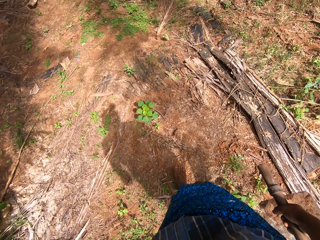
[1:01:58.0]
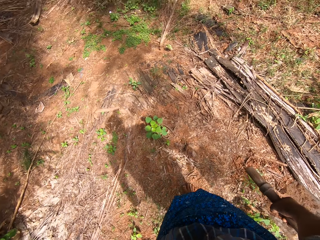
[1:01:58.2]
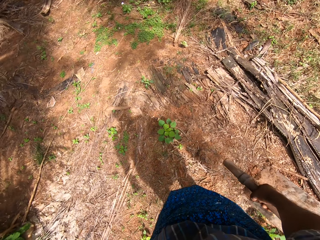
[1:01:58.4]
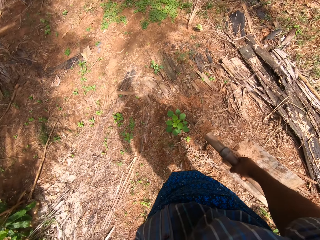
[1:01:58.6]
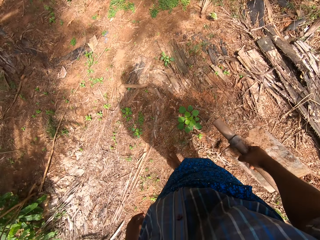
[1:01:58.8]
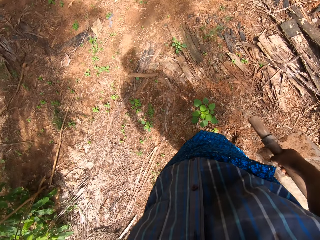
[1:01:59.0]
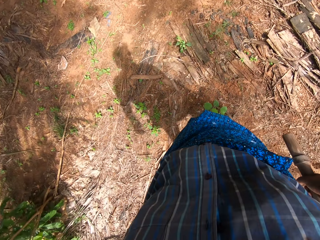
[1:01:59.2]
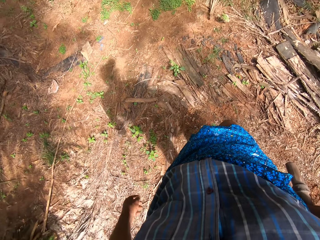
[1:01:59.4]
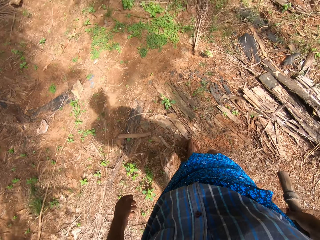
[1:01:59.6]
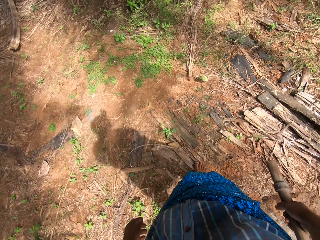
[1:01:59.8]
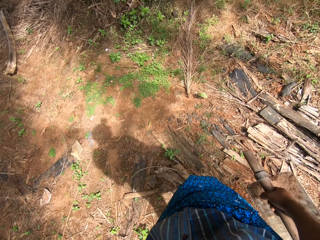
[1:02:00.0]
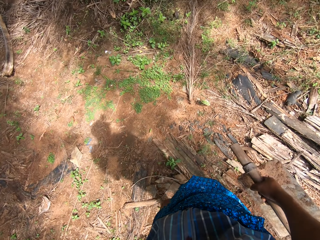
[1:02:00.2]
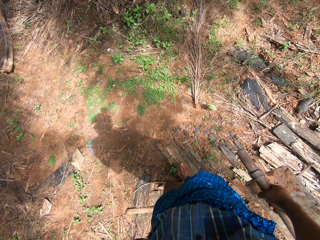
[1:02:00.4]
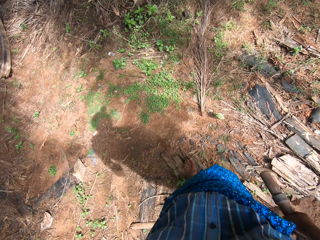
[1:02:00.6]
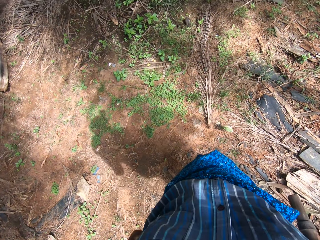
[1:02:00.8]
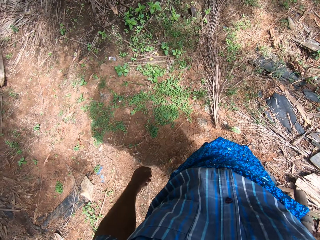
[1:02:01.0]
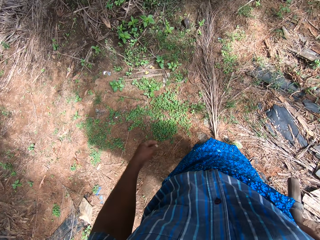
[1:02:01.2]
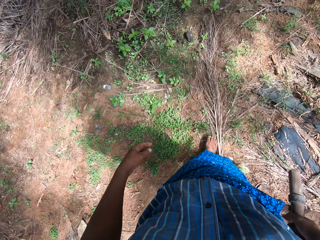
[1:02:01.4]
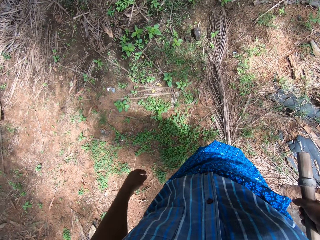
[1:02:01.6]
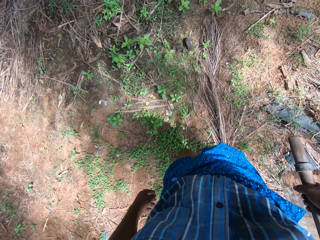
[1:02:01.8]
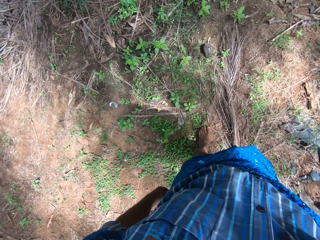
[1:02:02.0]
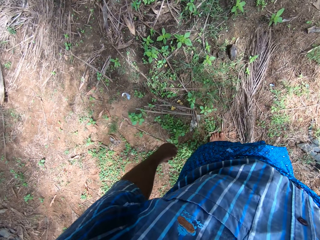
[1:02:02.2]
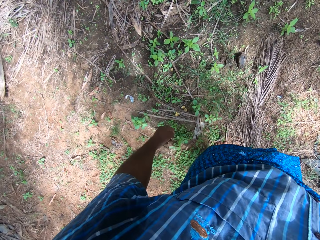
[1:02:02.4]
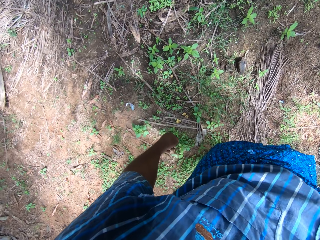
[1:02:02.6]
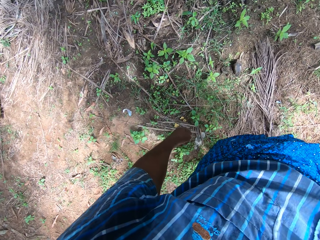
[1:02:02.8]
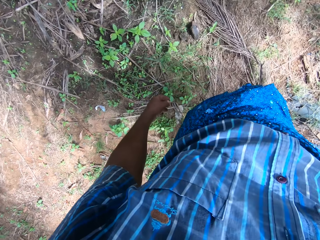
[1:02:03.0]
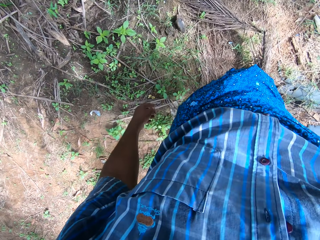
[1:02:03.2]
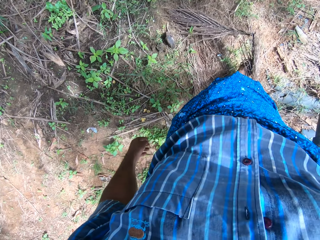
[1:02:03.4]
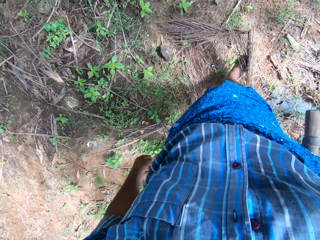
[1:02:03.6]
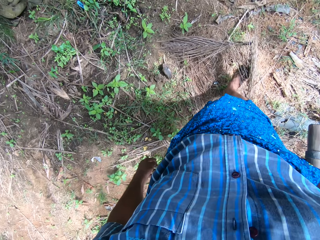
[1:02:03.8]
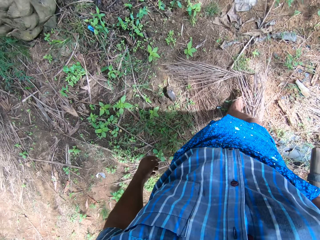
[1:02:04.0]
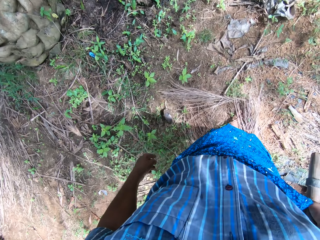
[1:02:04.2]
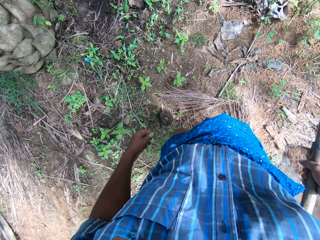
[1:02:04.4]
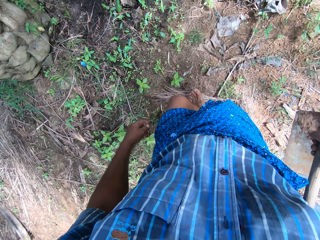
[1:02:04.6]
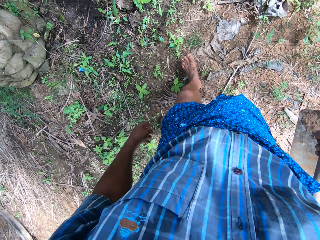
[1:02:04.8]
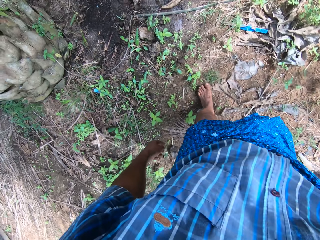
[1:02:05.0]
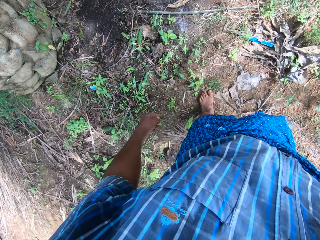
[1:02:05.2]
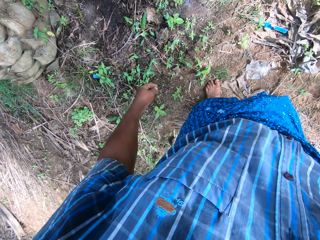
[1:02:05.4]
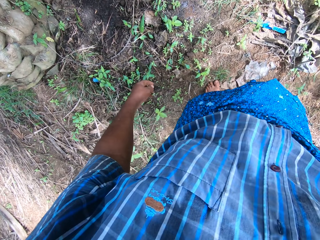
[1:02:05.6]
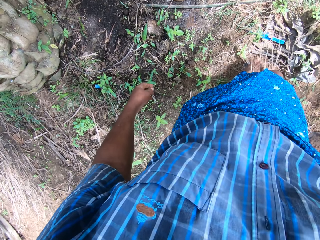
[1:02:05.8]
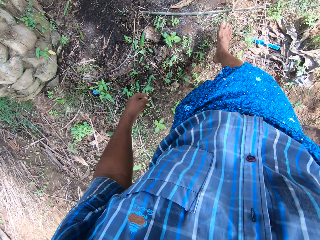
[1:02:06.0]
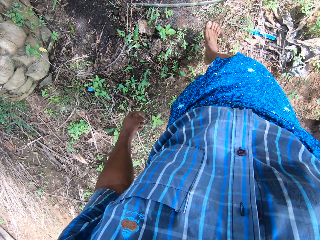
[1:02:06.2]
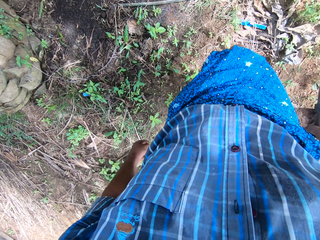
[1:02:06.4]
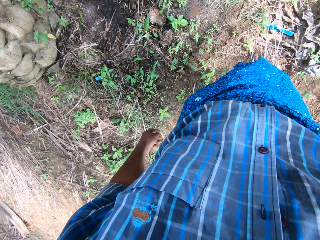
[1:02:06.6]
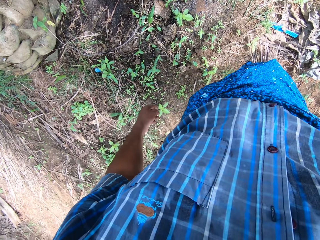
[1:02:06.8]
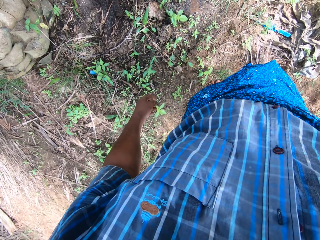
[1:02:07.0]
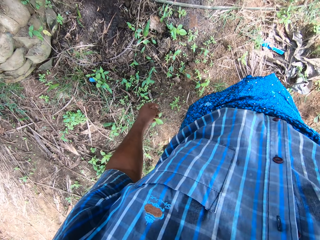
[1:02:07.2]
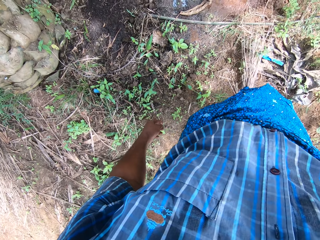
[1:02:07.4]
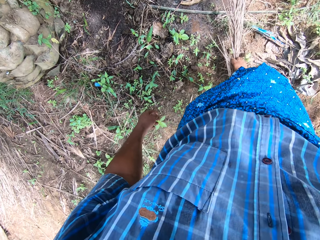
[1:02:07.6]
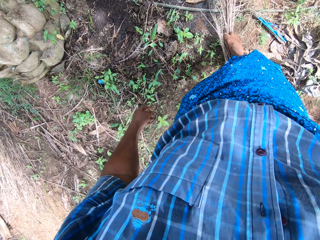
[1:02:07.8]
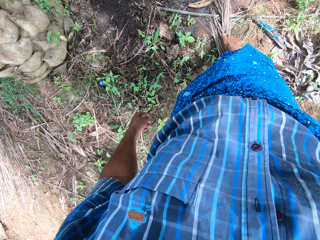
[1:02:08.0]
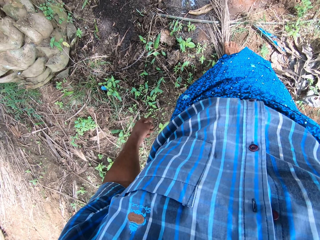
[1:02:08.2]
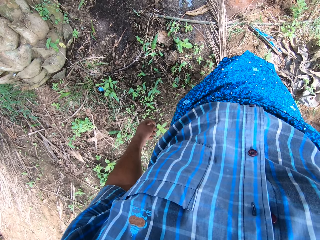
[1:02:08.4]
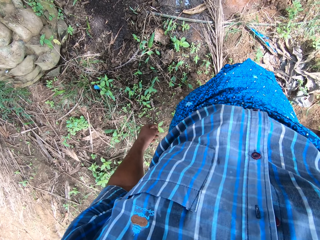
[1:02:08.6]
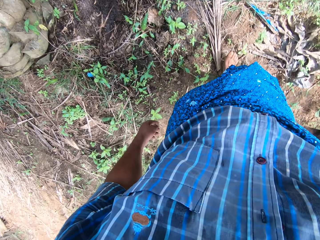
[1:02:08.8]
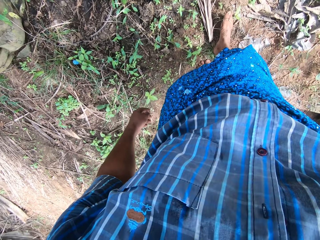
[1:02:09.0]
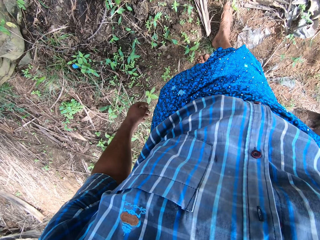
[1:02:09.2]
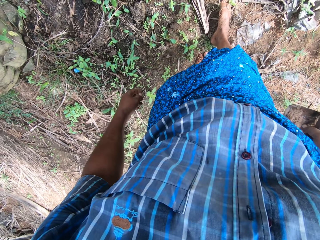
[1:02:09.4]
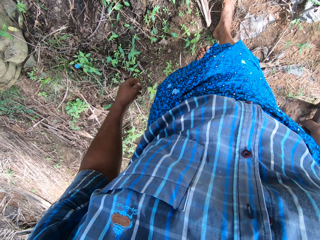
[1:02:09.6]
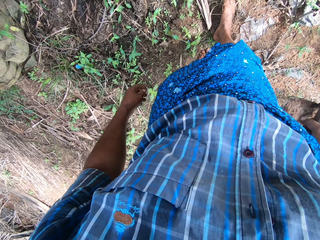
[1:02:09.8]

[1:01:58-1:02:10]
The camera wearer moves the dry palm leaf with the right leg. They walk on the farm. They move the dry palm leaf with the leg.

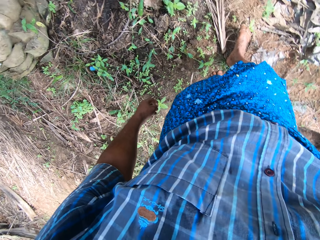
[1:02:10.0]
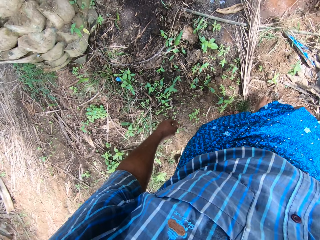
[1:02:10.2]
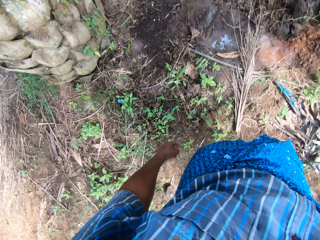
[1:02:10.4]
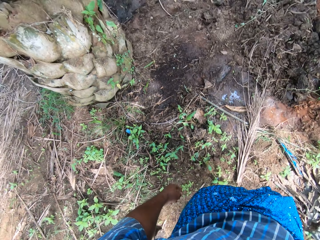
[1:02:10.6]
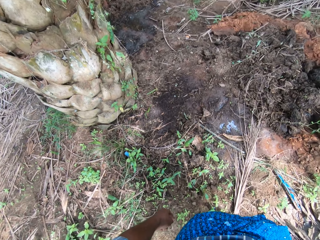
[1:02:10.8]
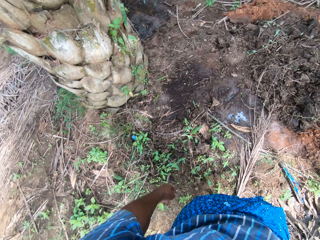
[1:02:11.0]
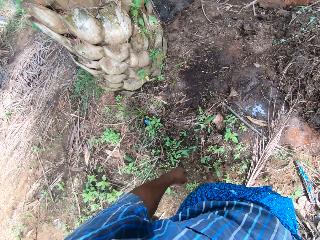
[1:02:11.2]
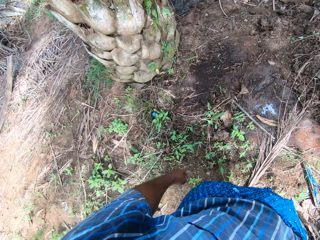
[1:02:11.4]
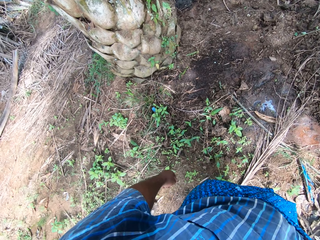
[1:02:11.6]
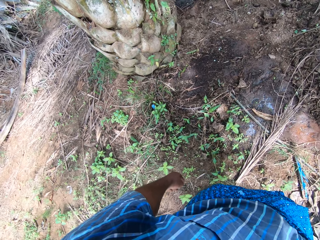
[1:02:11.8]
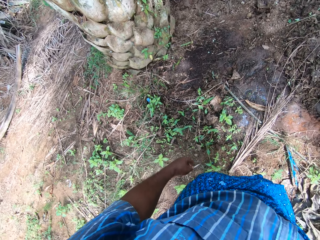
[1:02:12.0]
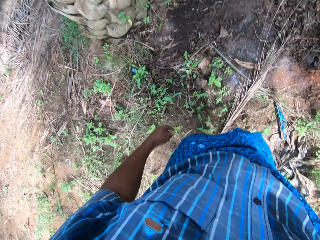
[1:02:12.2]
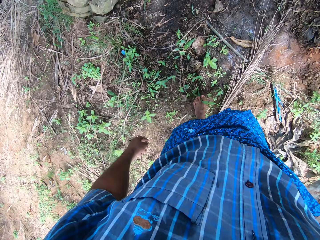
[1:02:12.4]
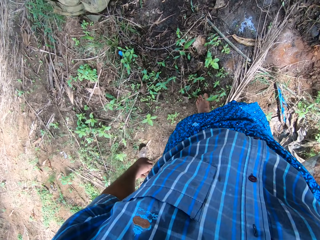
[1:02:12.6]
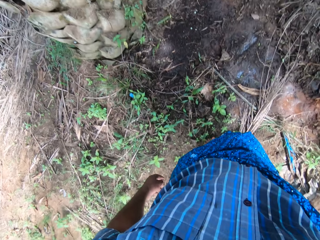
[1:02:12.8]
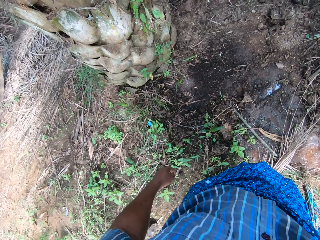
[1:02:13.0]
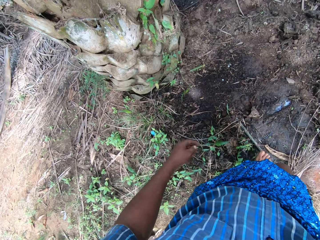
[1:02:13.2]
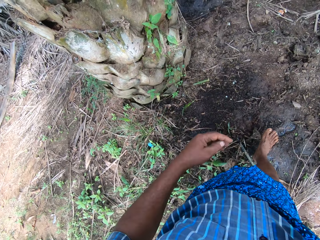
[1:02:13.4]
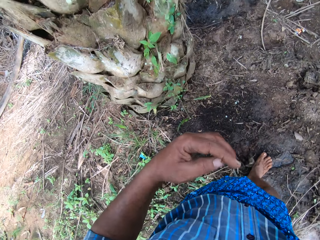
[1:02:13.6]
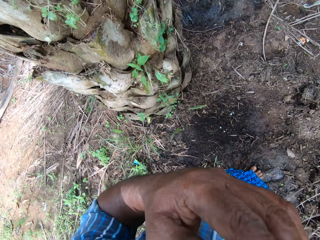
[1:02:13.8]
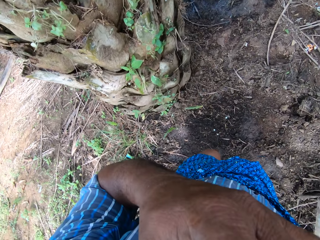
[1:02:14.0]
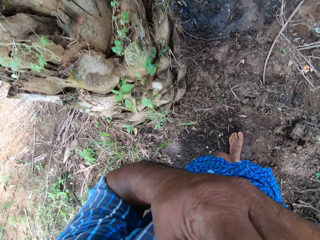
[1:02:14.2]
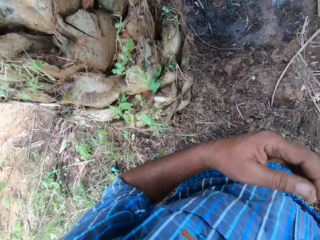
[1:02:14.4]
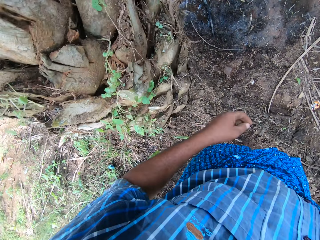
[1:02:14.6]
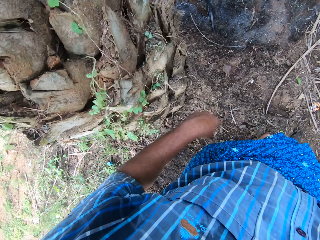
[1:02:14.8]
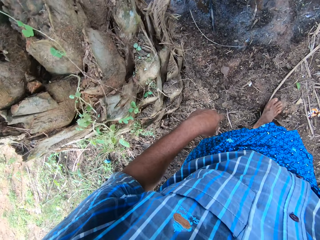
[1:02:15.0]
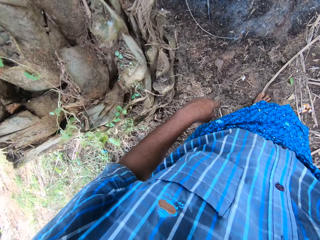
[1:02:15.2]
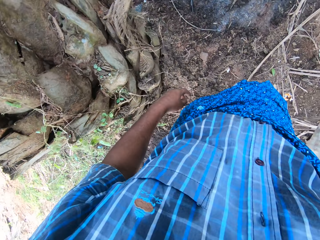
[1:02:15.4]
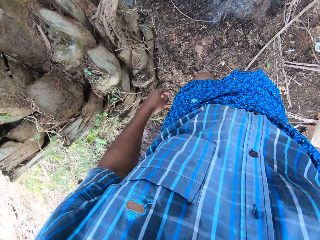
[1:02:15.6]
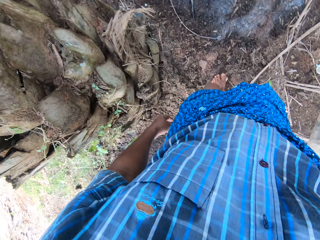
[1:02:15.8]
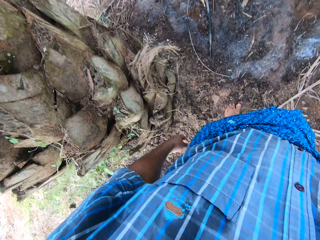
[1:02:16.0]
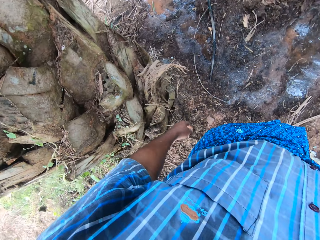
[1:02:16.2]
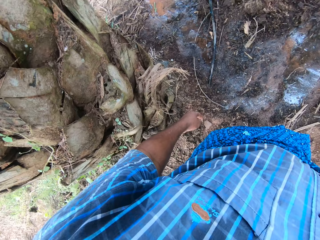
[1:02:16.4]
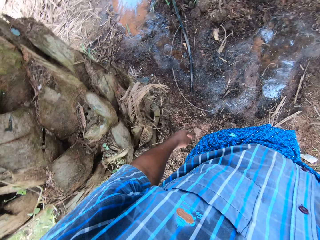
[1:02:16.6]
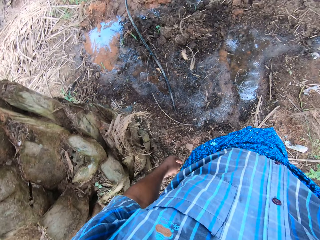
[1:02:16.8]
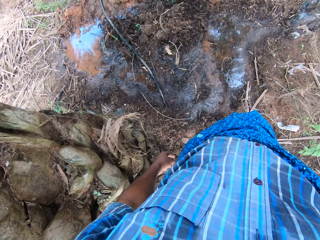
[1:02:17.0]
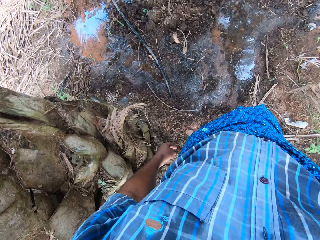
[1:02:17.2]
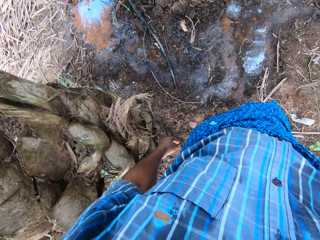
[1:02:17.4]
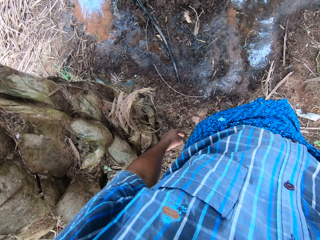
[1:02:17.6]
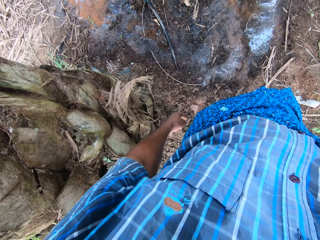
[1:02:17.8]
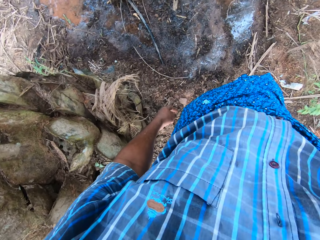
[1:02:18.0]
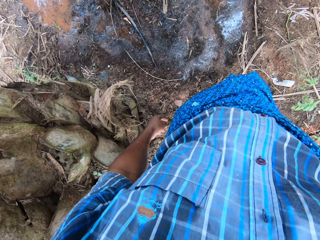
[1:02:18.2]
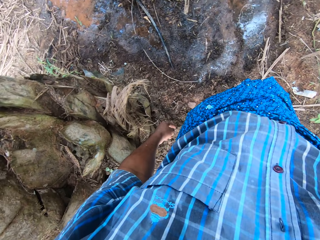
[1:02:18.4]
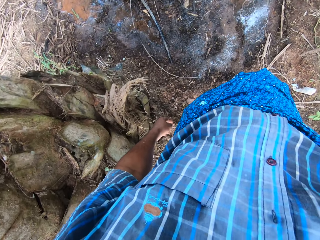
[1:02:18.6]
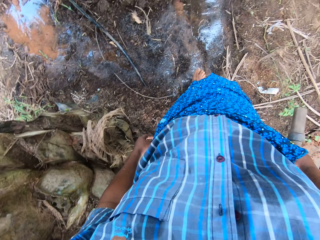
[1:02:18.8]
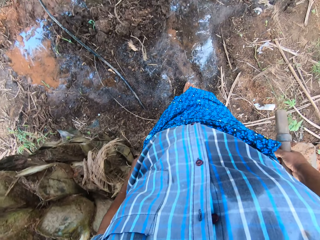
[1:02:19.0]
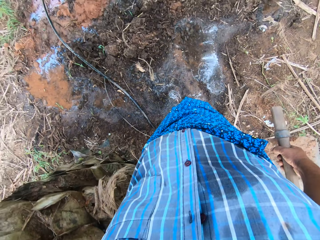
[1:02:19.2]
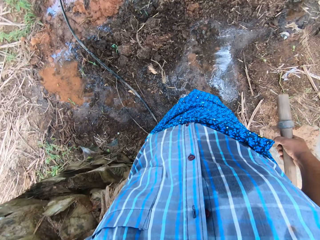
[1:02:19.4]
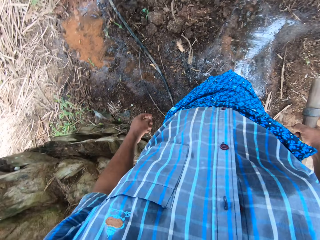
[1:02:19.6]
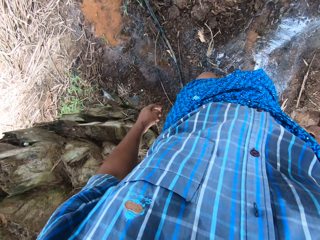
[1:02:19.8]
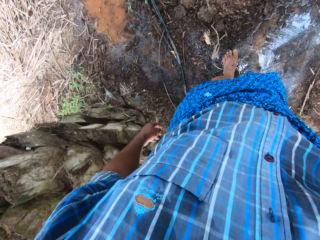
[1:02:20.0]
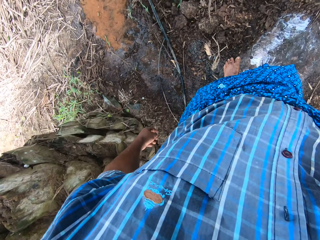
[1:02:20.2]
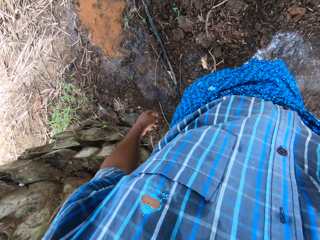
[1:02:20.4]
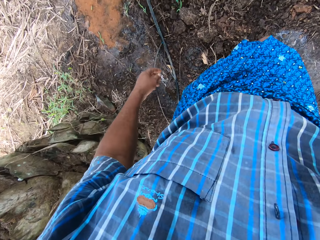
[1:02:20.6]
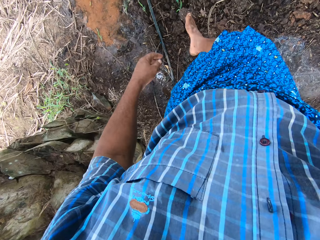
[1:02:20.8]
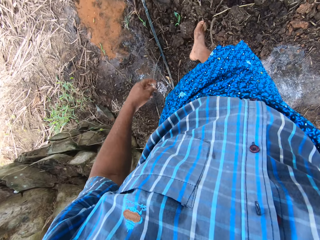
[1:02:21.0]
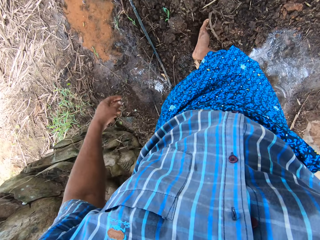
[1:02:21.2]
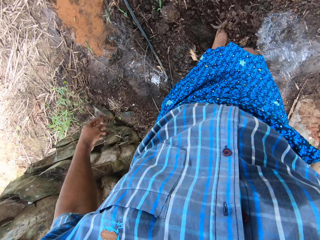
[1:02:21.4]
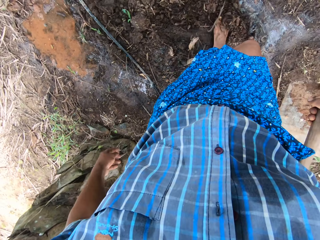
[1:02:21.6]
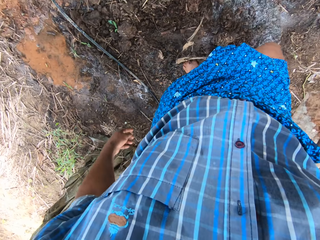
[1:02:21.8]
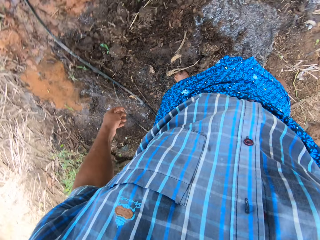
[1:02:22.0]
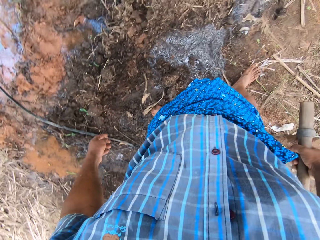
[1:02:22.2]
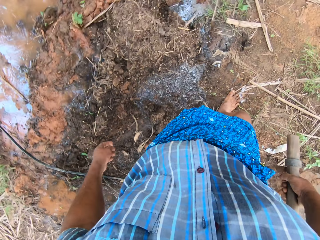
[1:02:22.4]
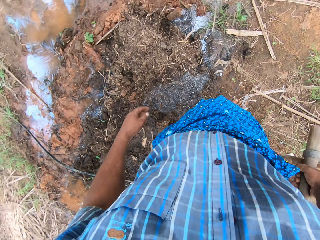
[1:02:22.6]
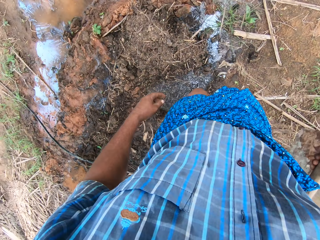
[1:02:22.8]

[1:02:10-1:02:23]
The camera wearer walks on the farm. They lift the hand. They walk on the farm. They stand on the farm. They move the soil with the right leg.
